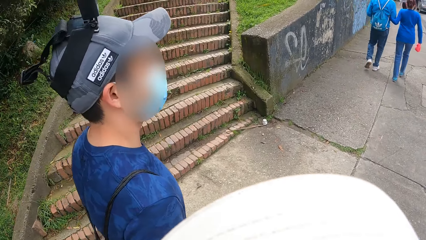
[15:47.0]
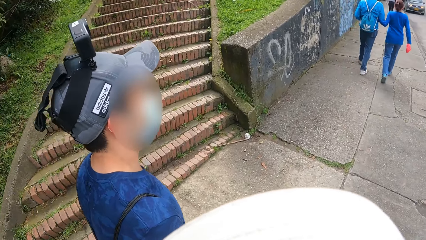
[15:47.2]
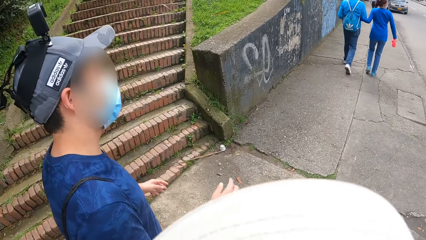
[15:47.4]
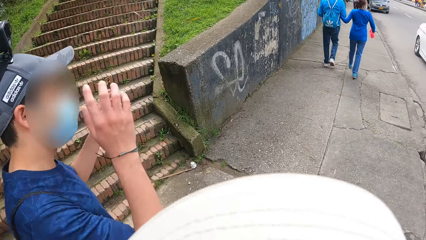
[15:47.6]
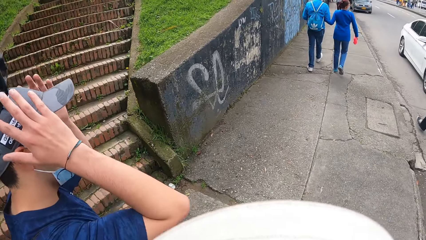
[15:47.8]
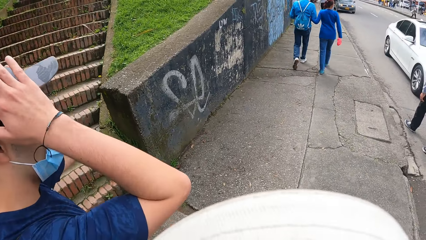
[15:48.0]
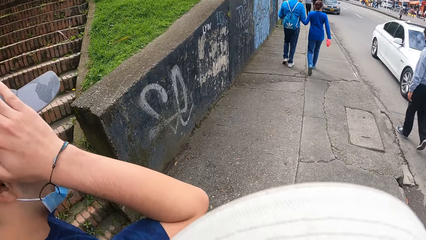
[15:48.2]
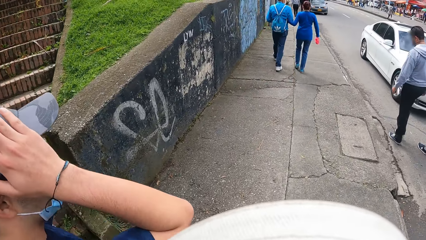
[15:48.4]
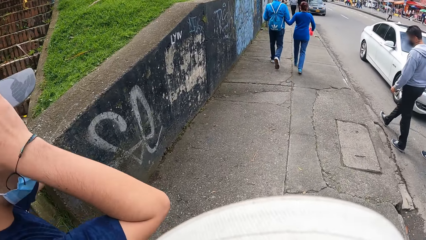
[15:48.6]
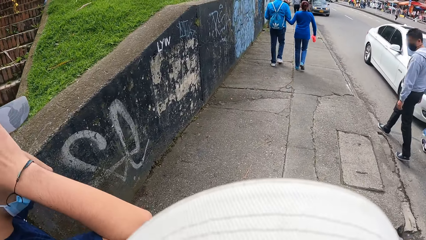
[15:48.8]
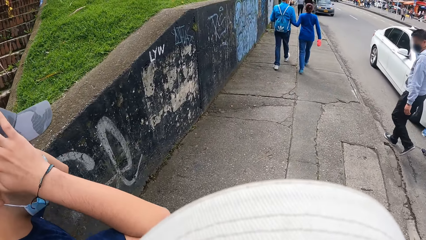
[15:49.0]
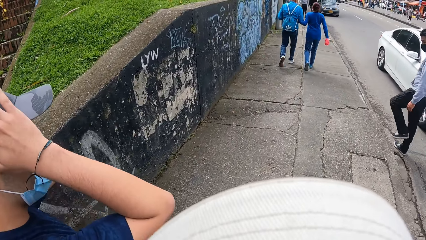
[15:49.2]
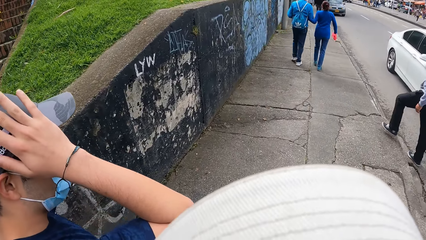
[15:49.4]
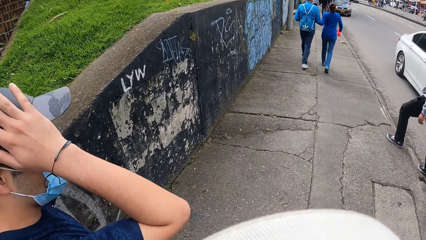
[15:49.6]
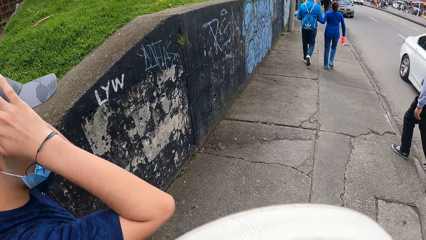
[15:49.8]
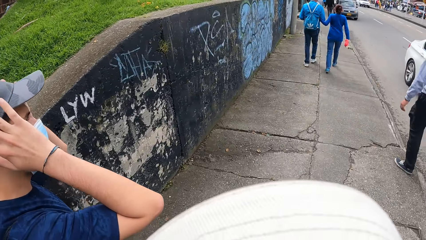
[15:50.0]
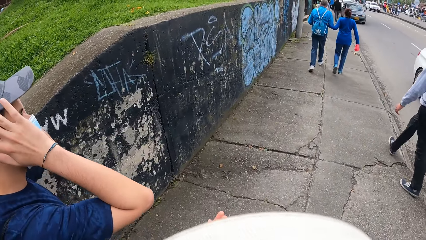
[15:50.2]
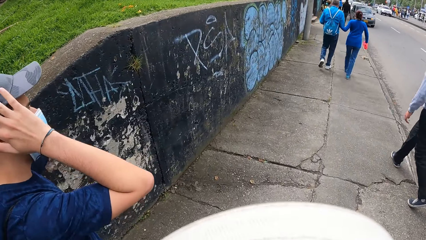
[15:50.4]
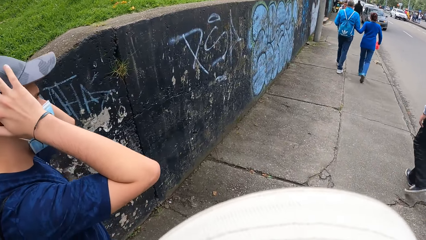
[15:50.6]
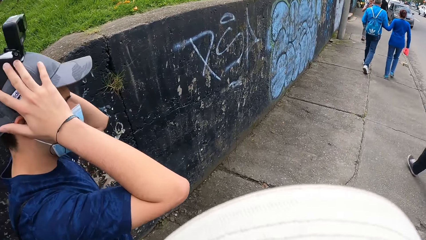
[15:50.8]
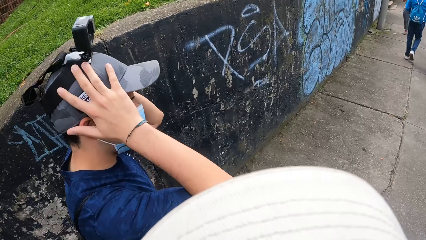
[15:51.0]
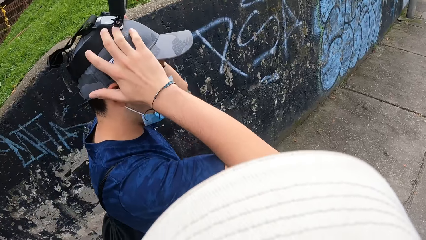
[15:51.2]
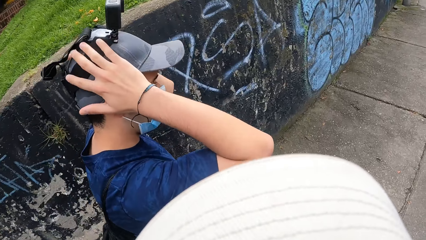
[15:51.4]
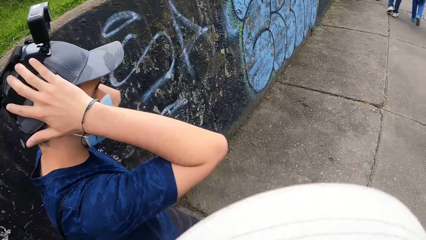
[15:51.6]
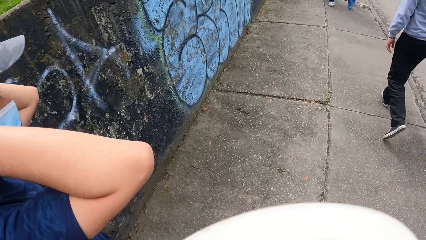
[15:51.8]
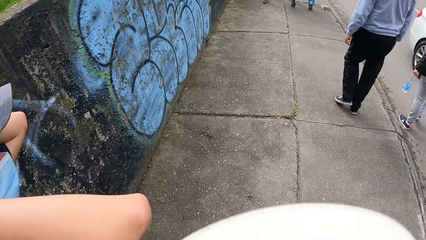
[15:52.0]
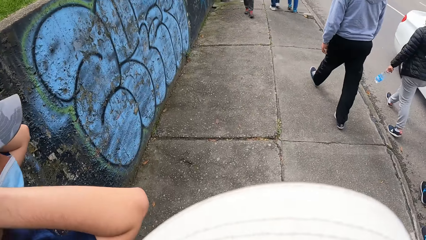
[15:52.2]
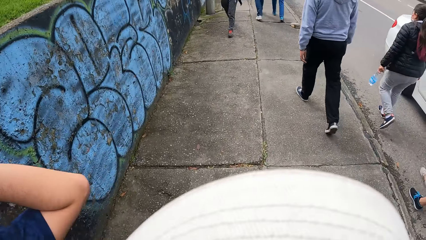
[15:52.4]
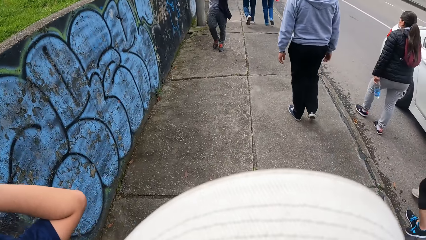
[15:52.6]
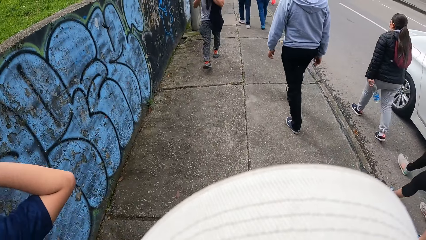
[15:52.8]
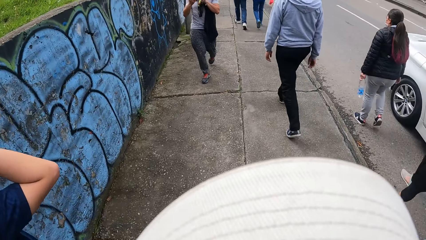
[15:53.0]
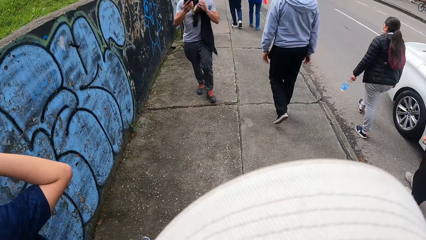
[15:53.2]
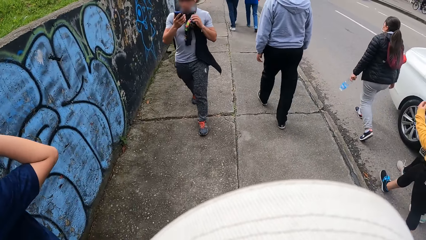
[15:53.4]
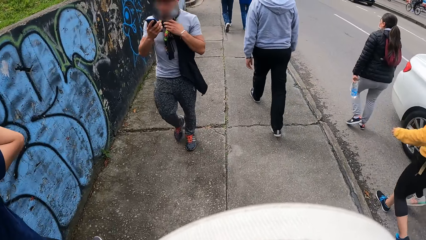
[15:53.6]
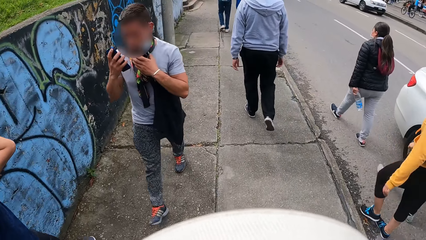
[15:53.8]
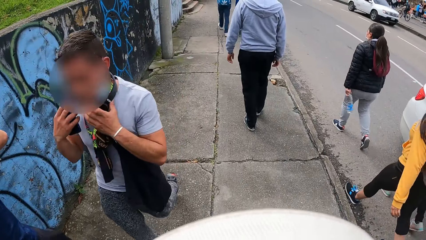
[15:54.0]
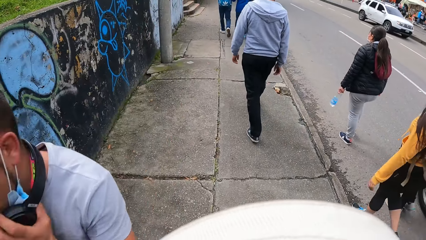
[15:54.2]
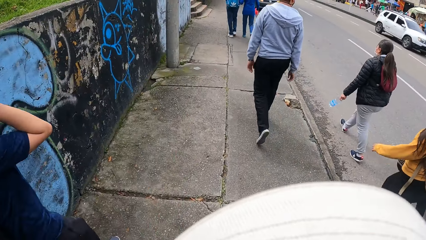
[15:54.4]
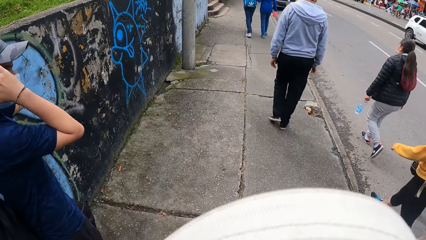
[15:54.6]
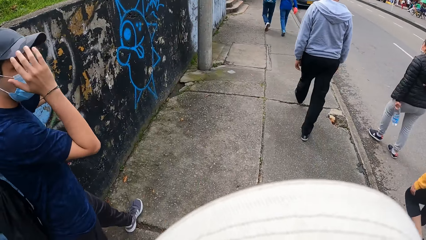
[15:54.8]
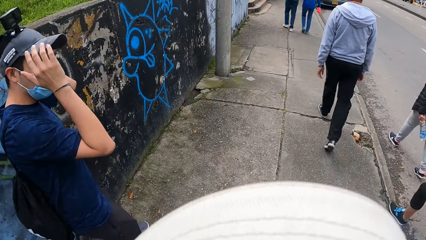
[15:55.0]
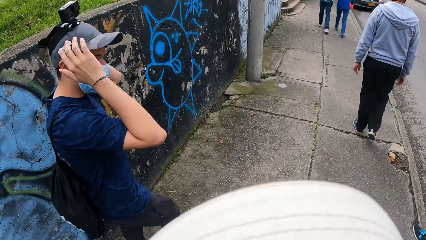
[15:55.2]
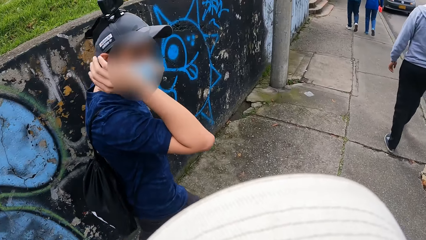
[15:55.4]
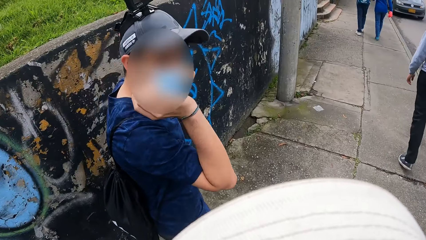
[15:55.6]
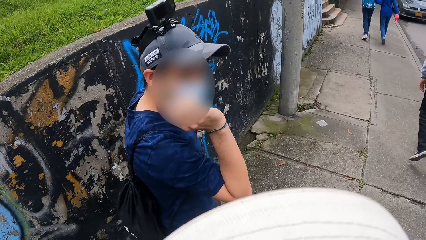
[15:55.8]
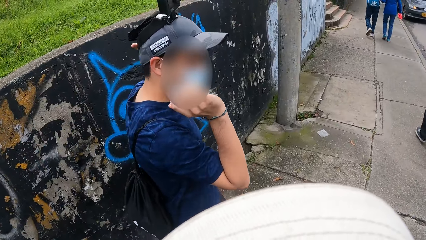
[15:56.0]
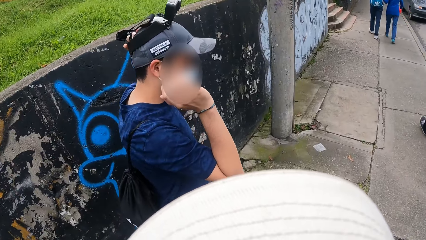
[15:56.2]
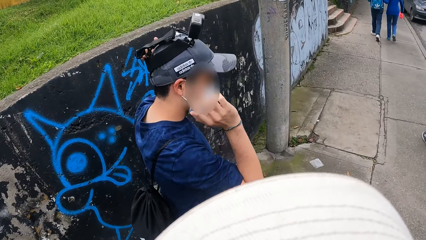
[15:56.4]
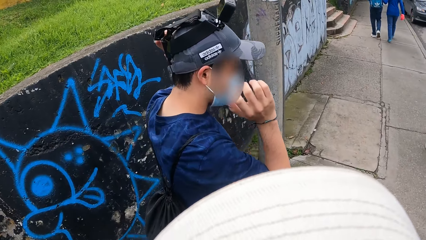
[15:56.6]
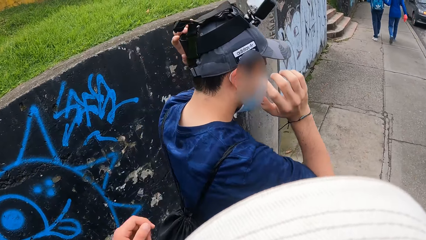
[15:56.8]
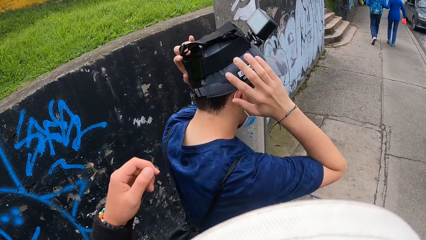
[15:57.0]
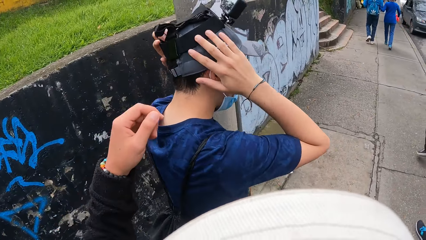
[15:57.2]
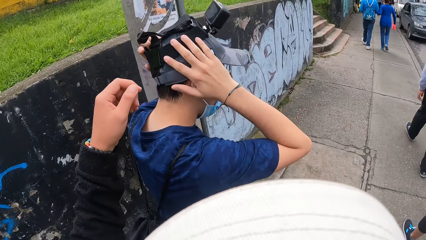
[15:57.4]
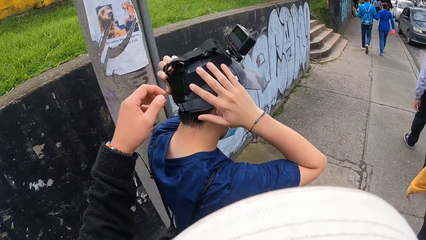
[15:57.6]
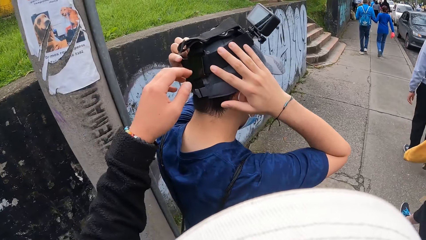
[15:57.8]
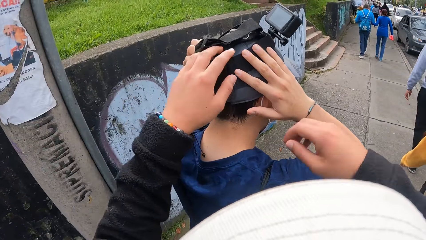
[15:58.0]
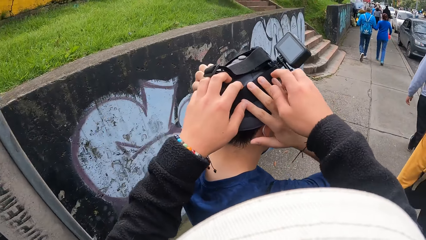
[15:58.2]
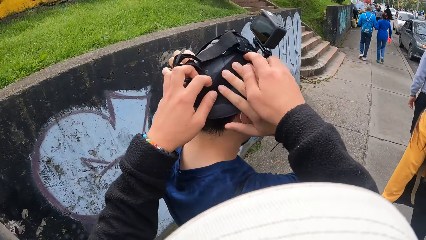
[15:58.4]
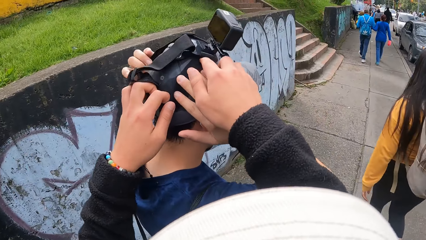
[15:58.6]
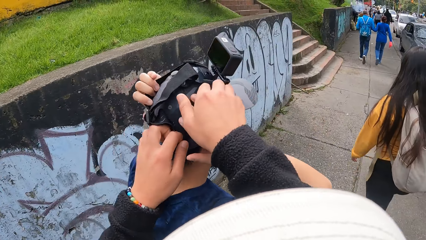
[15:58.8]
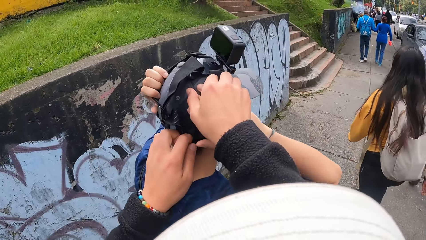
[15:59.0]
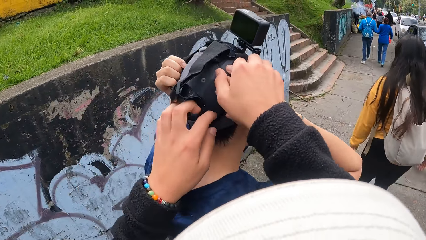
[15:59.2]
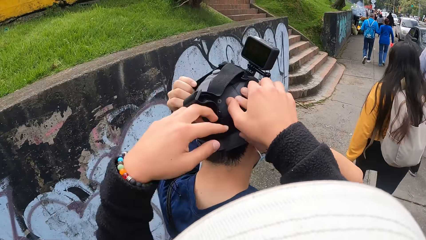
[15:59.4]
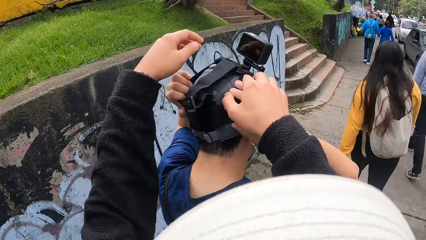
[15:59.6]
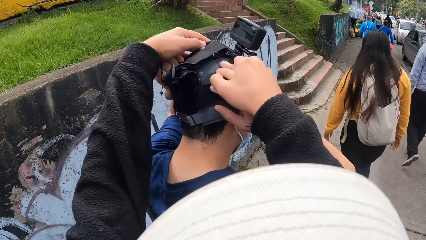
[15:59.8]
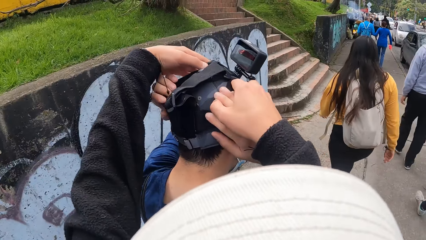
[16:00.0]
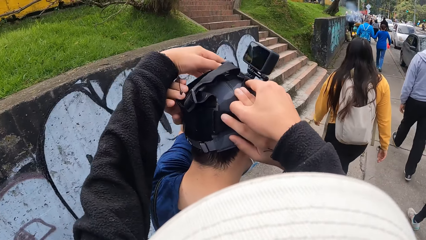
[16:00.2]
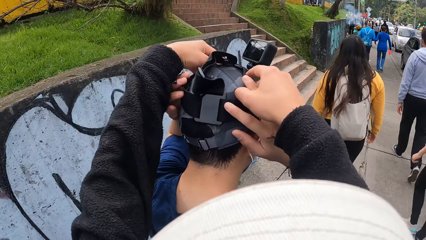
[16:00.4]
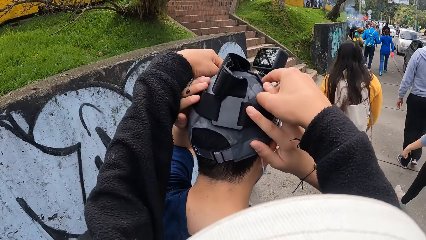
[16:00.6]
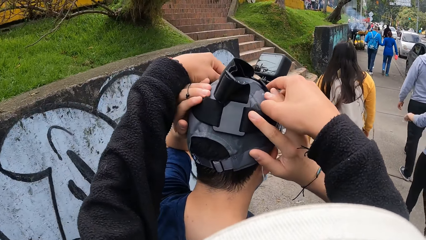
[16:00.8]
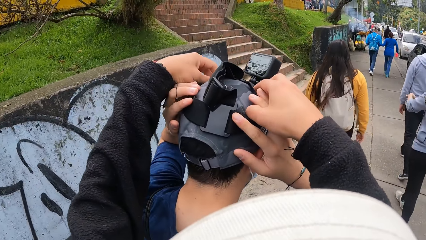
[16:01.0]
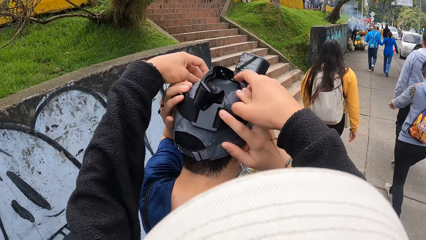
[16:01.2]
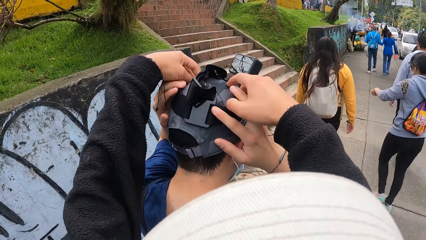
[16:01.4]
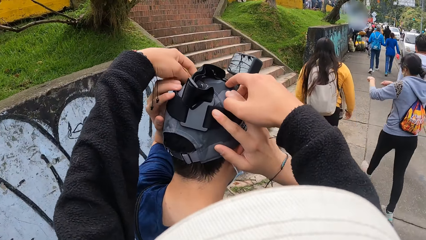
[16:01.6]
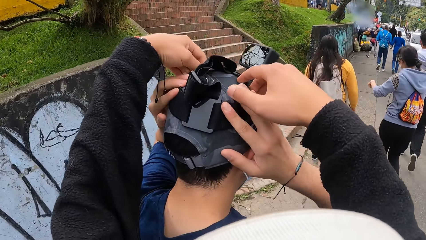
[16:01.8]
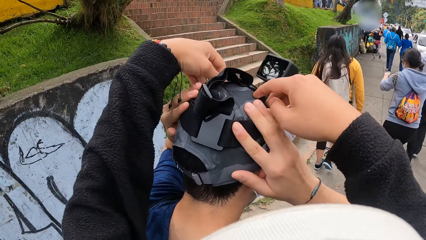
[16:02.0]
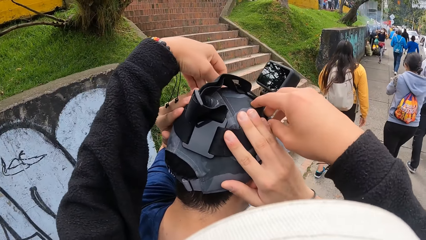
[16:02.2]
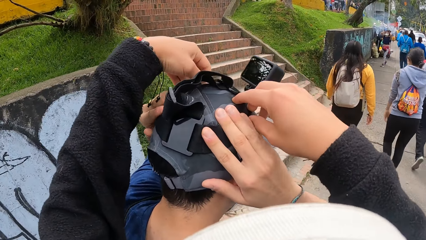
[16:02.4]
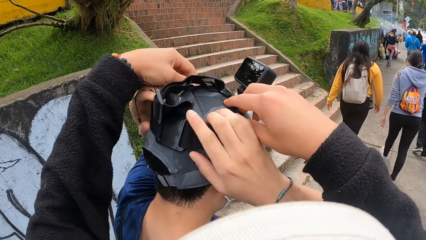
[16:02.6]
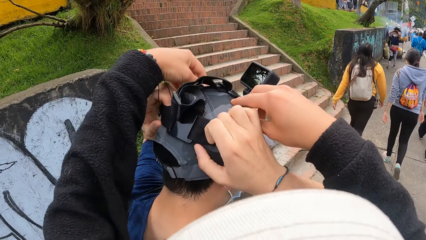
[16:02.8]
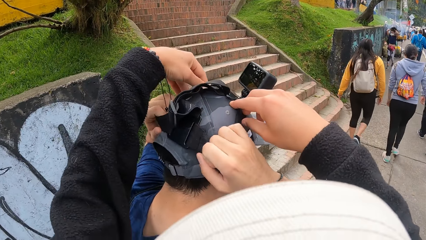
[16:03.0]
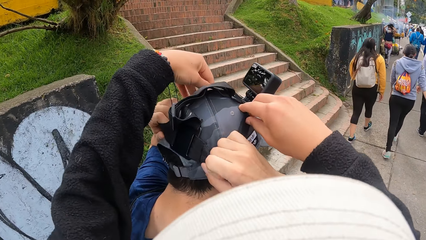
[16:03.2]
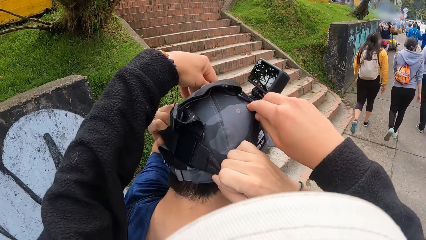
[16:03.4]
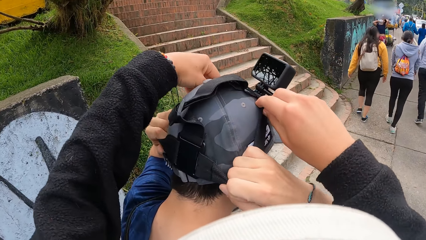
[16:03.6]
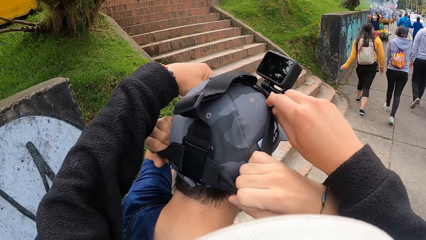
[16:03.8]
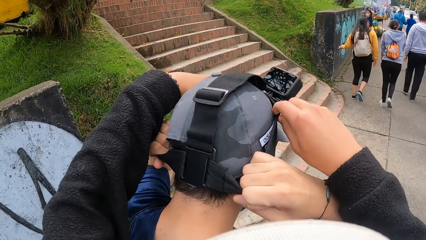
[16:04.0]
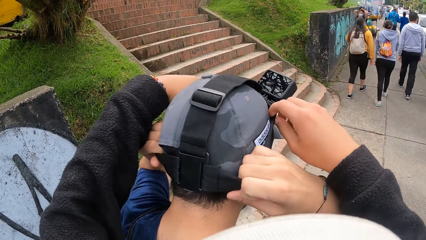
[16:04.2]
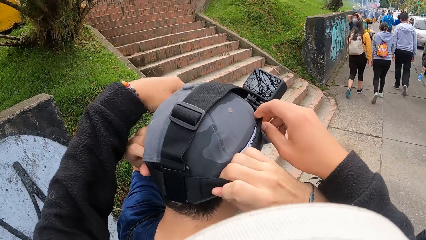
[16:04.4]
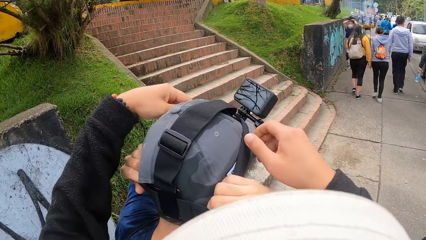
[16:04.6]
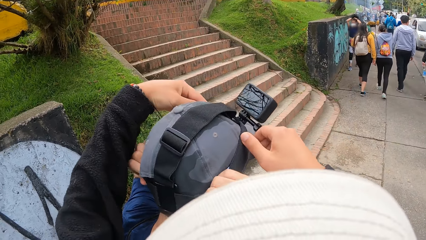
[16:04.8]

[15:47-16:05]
A man touches his head with both hands. The man places his right hand on his head. The camera wearer moves the left hand forward. They adjust a camera on the man's head with both hands. They move the right hand up. They hold the man's camera. They hold the man's camera again. The man wears the camera strap on his head with both hands.
